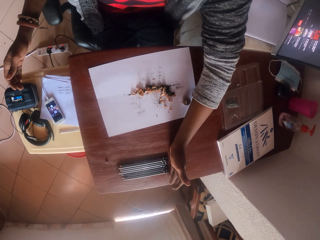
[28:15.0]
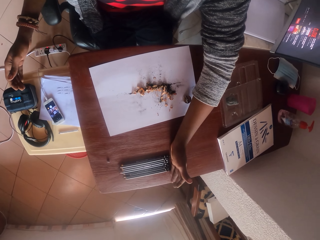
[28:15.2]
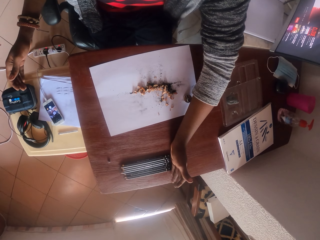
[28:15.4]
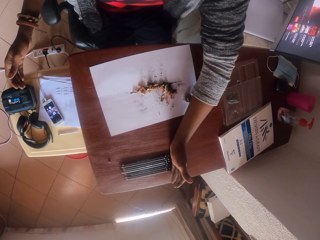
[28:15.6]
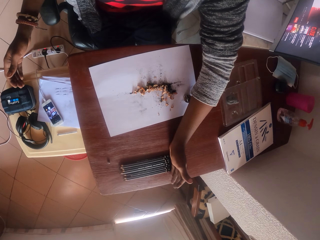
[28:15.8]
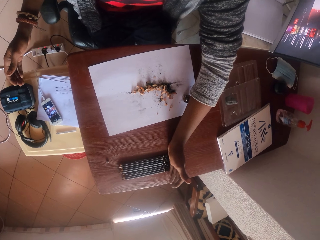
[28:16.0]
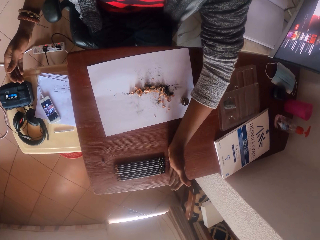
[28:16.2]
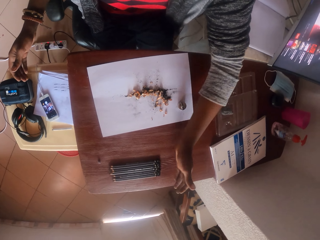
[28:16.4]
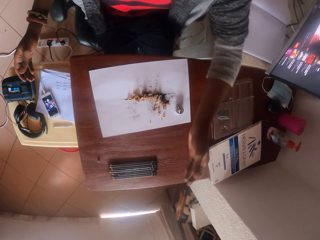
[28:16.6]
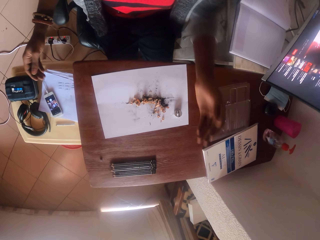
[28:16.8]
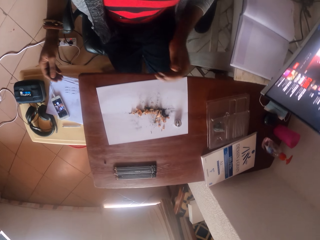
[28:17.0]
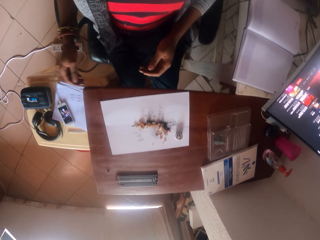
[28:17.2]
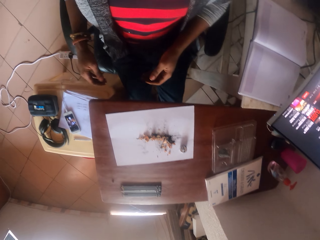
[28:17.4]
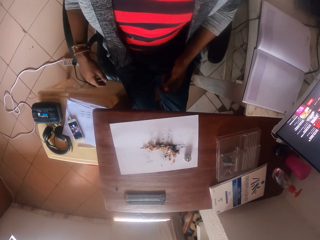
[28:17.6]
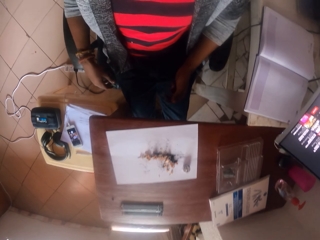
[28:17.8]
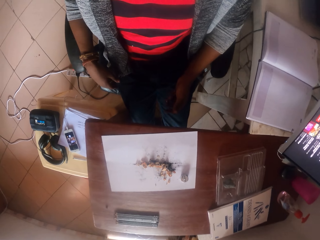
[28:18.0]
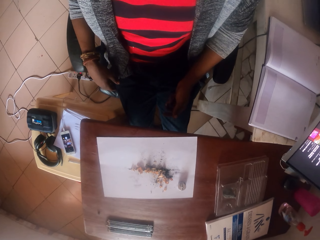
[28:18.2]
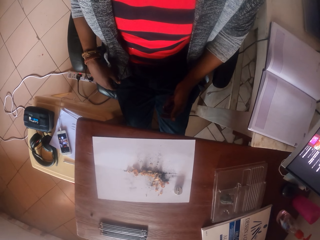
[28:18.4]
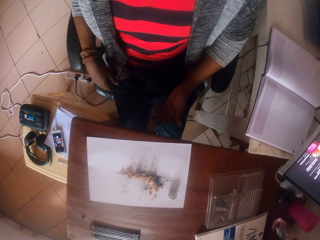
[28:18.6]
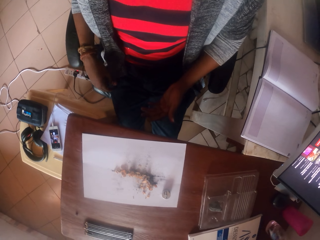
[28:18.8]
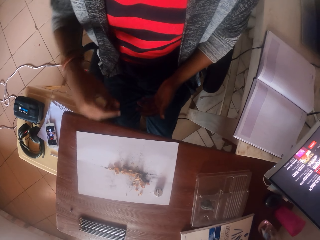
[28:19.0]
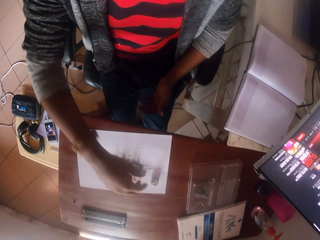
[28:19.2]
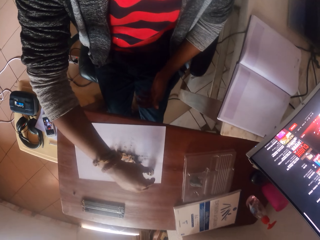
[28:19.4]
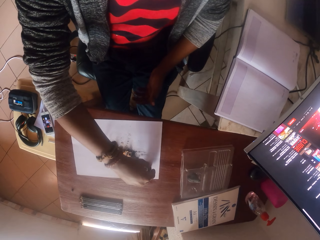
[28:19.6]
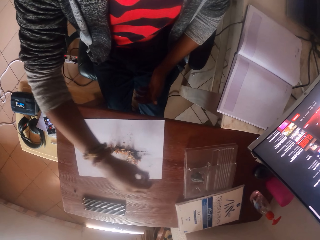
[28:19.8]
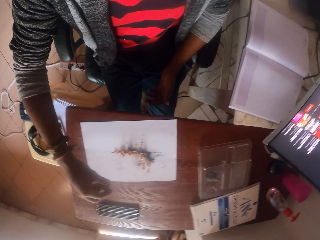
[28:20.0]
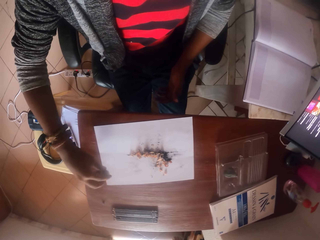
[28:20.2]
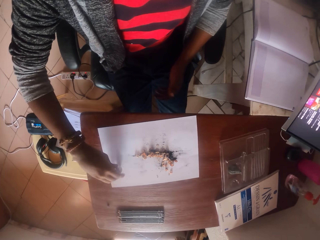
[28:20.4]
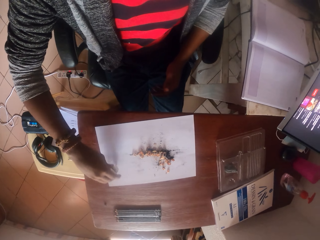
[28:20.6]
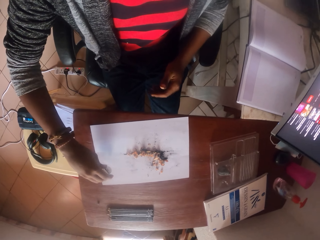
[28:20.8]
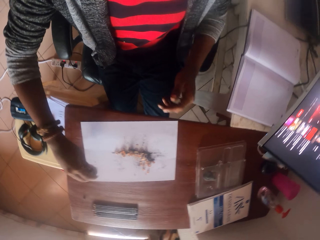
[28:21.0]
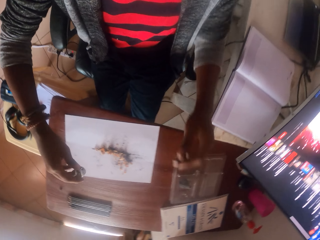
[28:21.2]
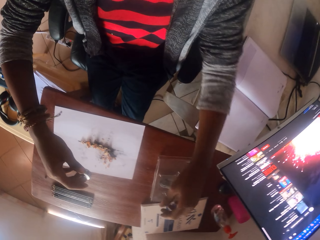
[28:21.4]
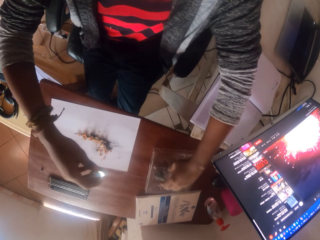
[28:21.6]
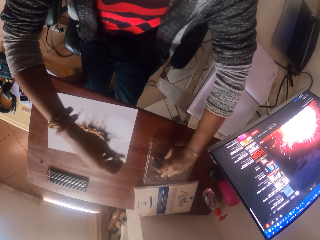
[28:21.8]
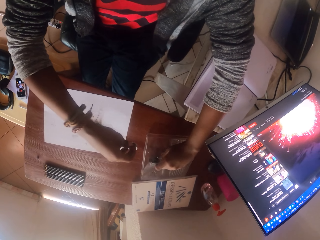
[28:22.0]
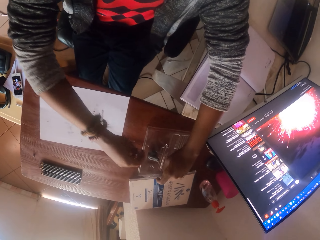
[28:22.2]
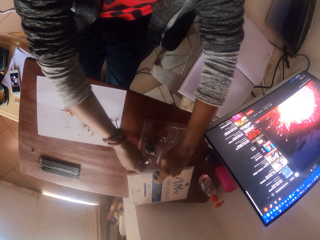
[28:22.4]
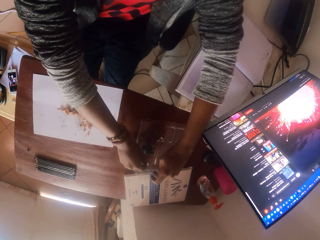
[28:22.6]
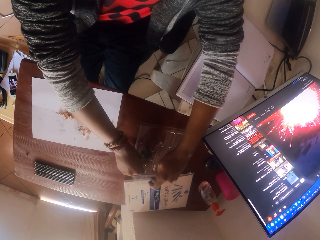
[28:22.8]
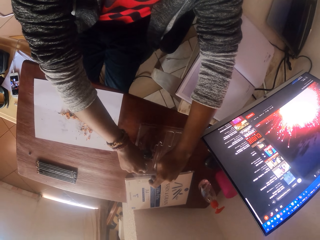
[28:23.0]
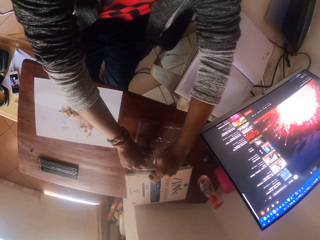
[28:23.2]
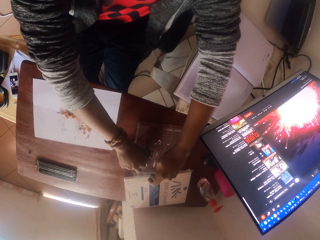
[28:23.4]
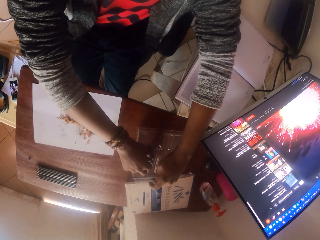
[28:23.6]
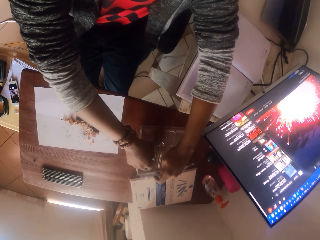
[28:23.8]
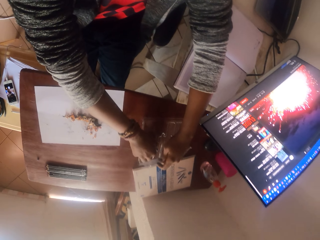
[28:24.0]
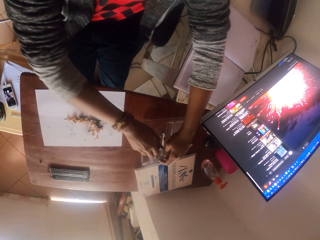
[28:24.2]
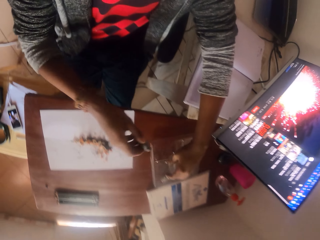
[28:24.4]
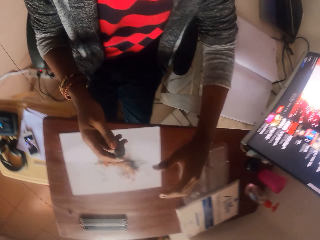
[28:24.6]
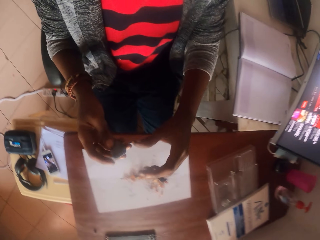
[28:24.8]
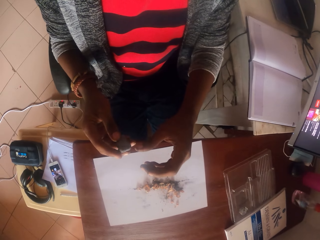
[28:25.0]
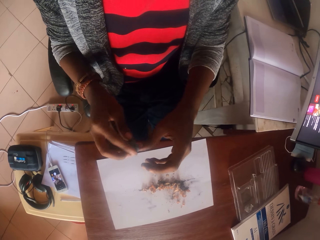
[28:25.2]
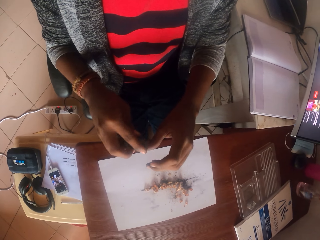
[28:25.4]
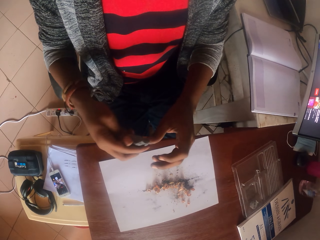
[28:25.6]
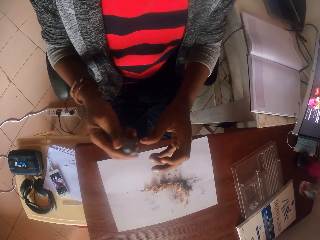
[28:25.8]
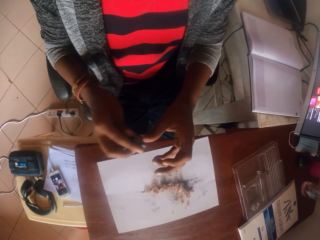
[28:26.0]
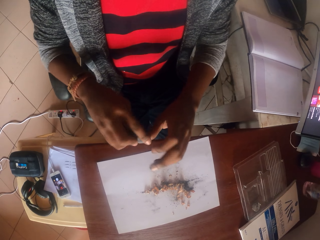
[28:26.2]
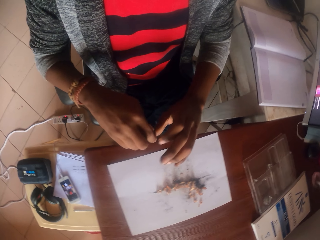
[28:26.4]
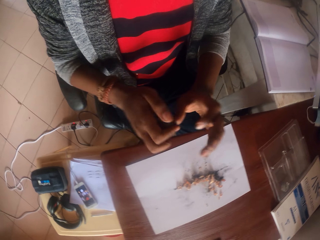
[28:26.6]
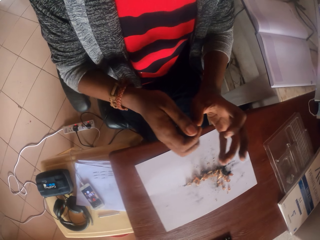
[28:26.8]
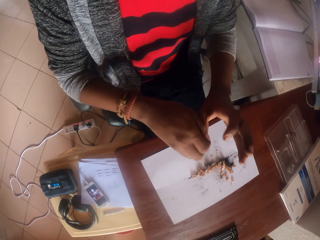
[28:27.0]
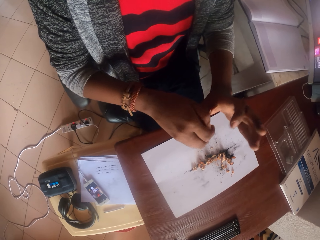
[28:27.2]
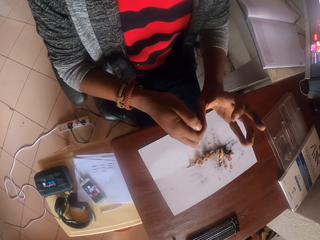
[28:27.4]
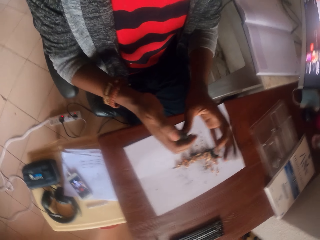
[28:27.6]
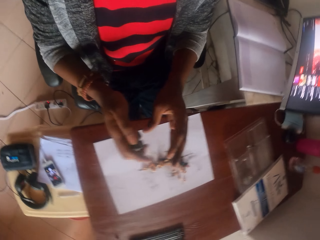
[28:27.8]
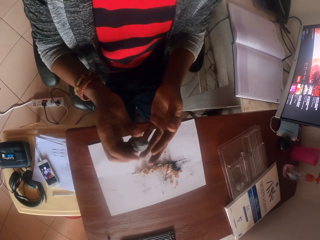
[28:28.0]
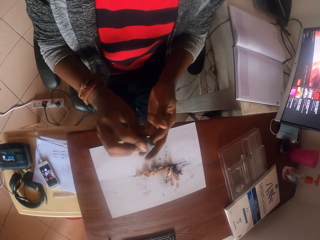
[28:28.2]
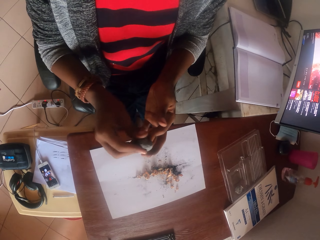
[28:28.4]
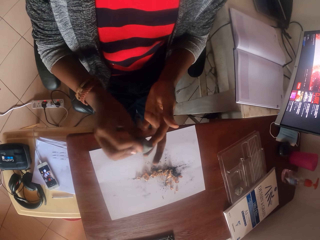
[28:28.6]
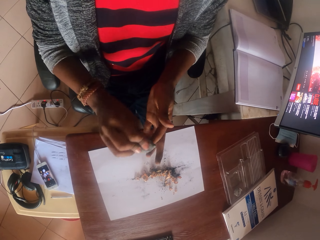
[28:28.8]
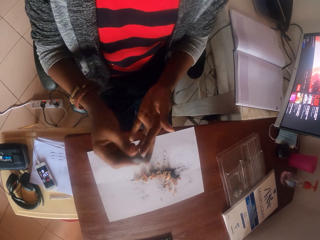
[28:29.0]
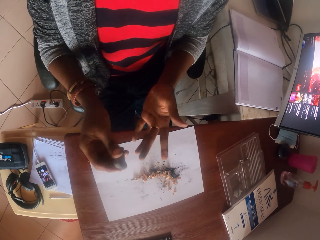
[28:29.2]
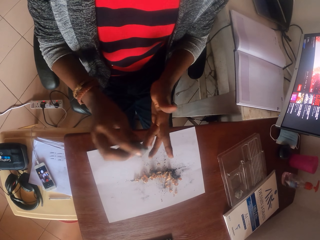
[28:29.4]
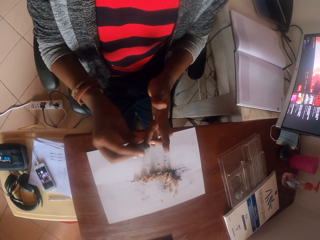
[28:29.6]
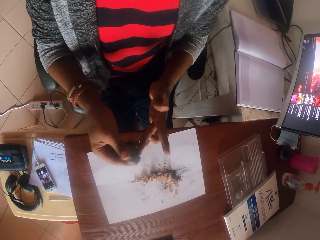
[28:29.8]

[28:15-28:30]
The camera wearer looks around. He picks up a pencil sharpener on a paper. He shakes the sharpener. He taps the pencil sharpener on the paper. He opens a plastic container. He places the sharpener into the plastic container. He picks up clay from the plastic container. He wipes his hand with something. He rolls the clay on his finger.

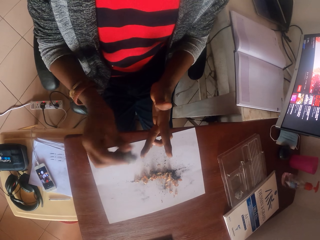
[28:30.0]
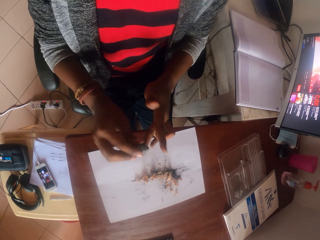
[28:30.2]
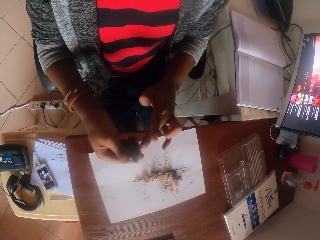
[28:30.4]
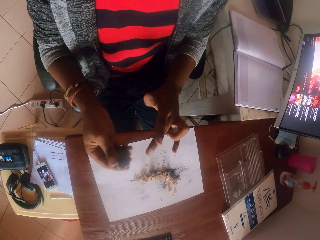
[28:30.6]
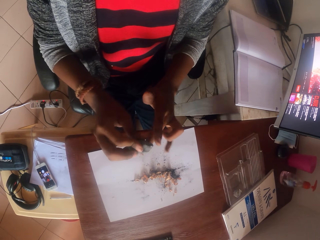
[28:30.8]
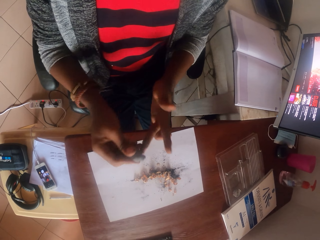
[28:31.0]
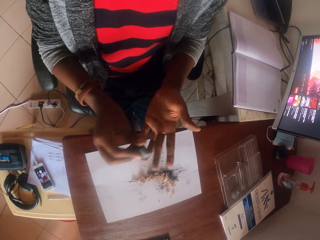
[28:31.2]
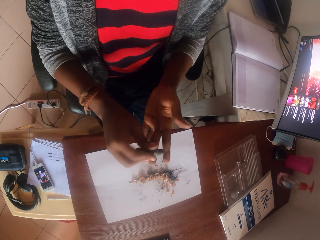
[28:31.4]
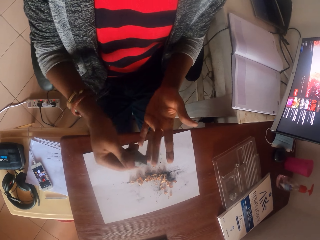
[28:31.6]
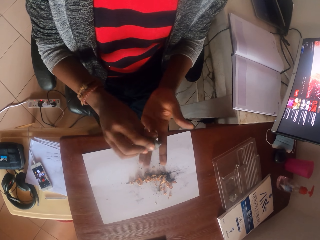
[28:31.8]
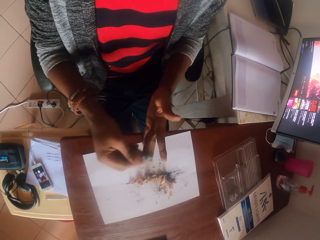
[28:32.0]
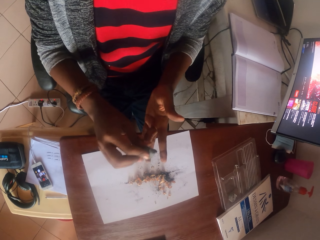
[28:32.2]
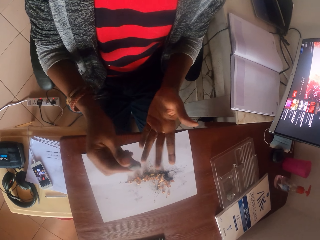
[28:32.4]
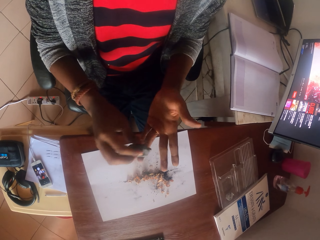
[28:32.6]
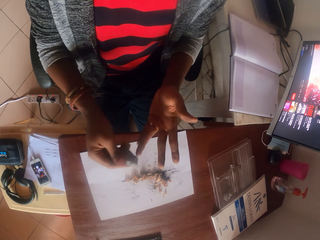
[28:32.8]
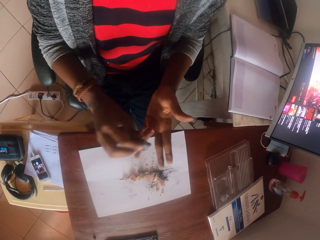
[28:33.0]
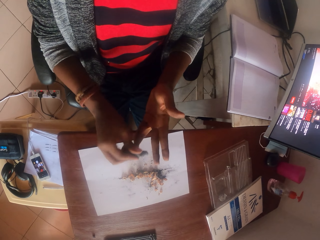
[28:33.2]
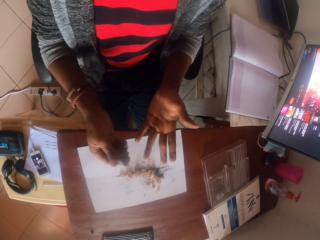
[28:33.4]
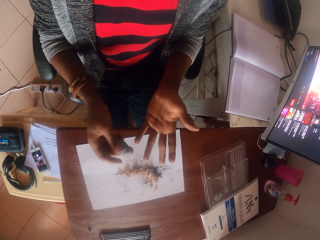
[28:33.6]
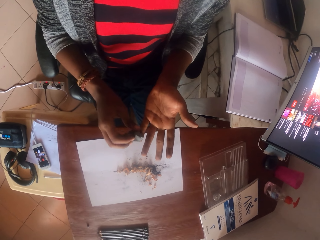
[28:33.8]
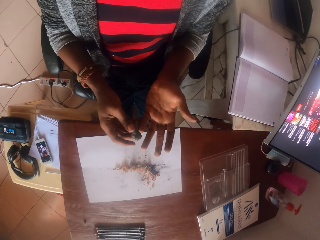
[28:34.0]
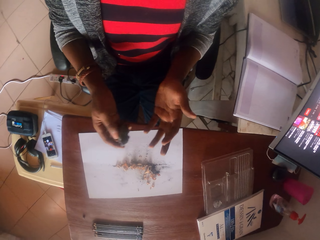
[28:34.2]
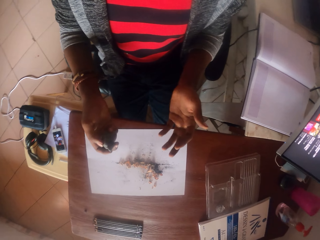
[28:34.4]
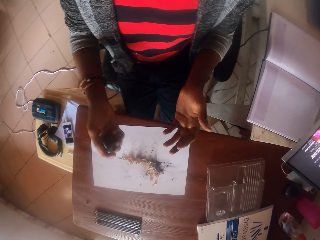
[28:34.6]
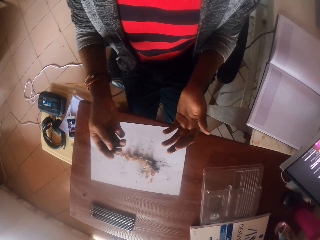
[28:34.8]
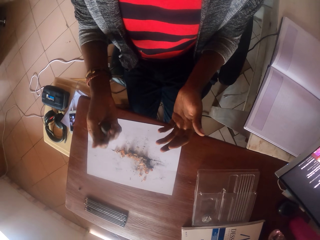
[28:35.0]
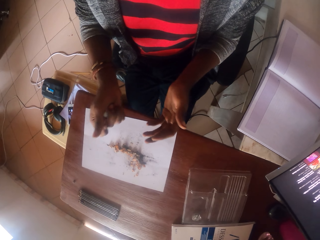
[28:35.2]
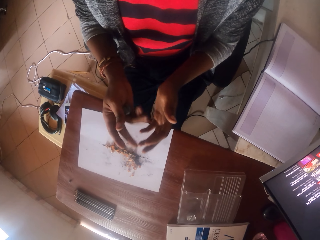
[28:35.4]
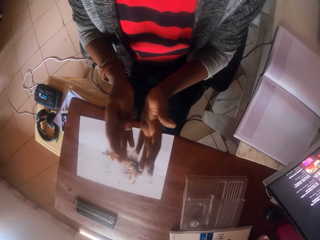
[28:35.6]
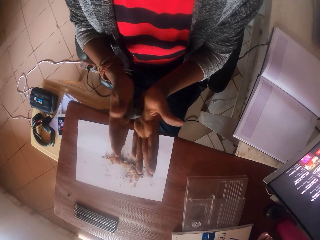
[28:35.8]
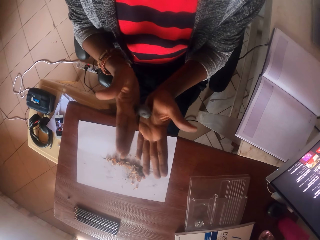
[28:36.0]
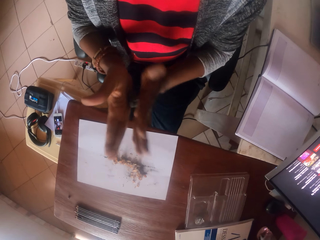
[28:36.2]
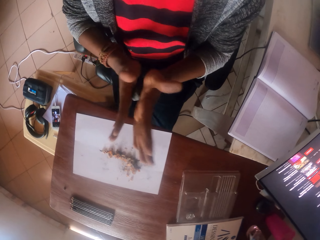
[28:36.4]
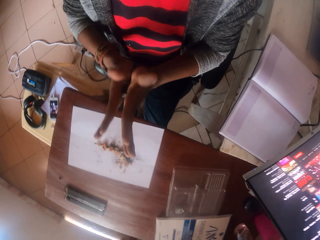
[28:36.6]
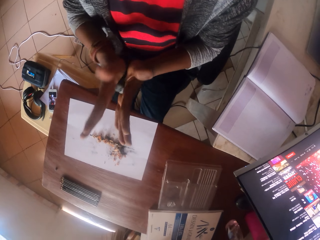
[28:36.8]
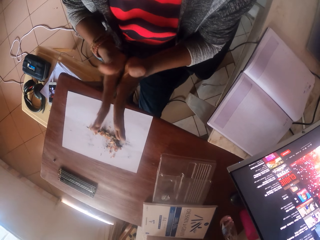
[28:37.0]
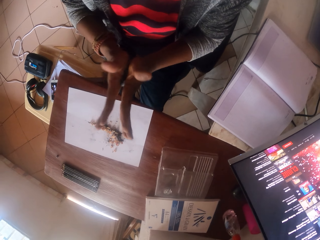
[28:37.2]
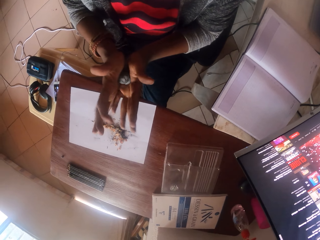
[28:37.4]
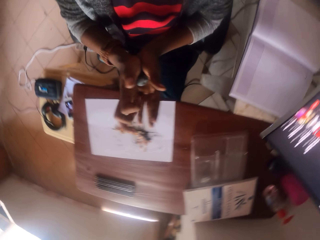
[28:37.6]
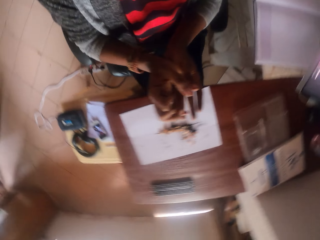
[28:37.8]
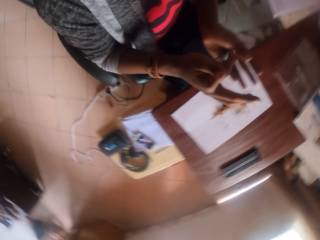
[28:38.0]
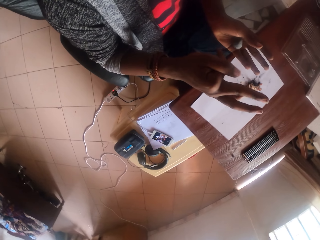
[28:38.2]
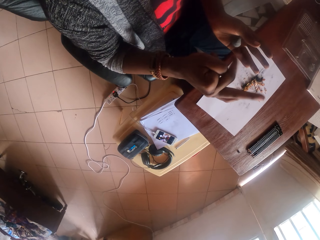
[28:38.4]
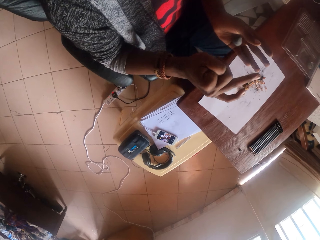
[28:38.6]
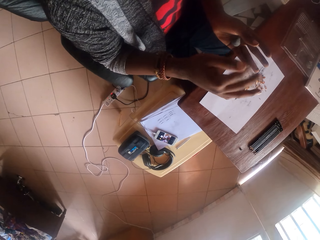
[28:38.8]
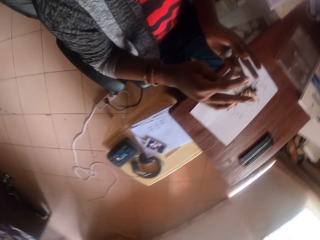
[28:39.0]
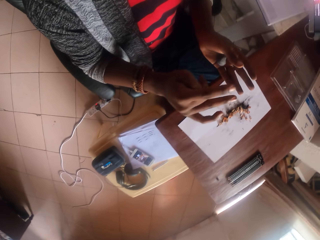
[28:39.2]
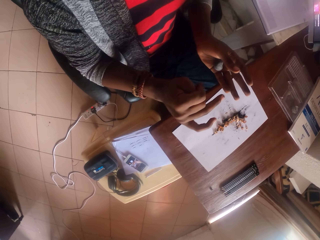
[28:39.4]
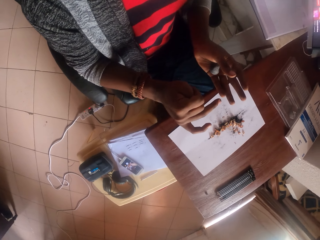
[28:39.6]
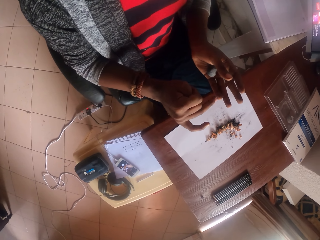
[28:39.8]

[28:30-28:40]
The camera wearer rolls clay in between his palms. He cracks his right hand's first finger. He looks around. He cracks his right hand thumb.
